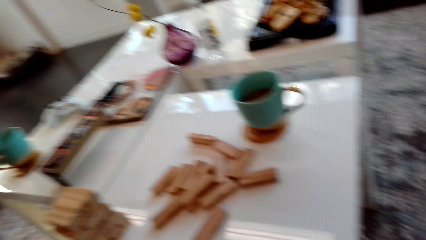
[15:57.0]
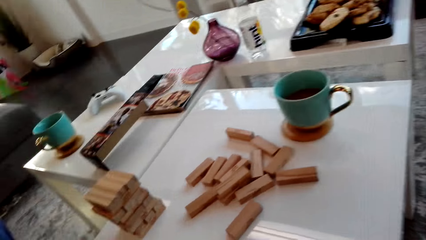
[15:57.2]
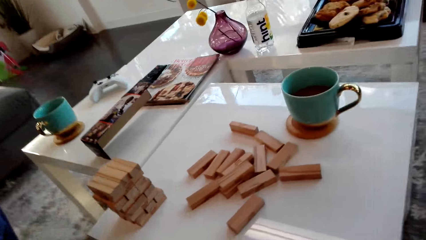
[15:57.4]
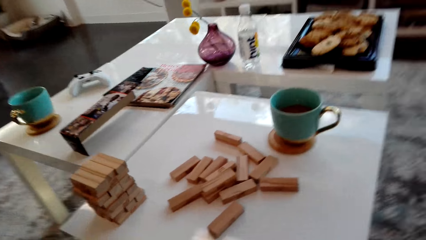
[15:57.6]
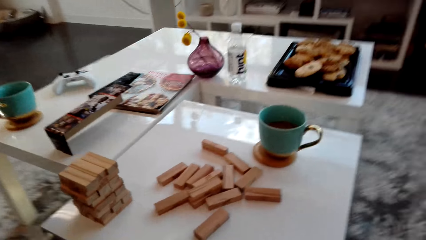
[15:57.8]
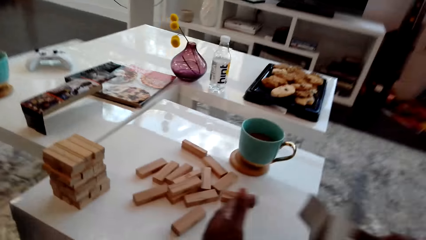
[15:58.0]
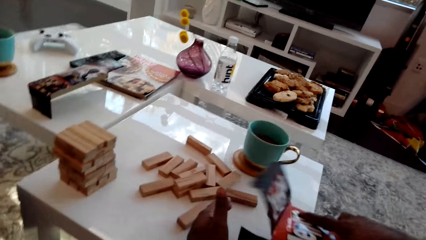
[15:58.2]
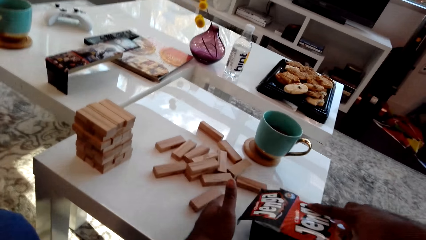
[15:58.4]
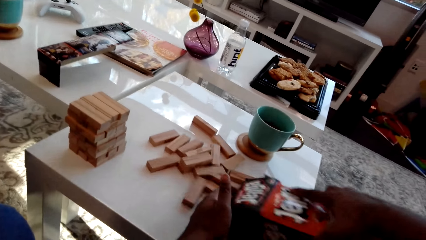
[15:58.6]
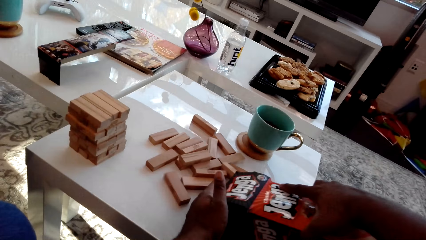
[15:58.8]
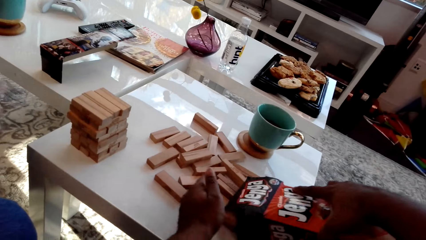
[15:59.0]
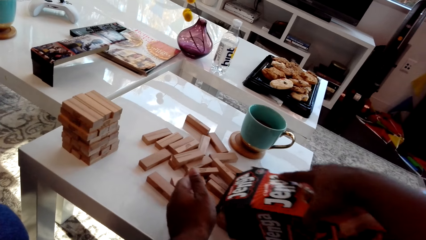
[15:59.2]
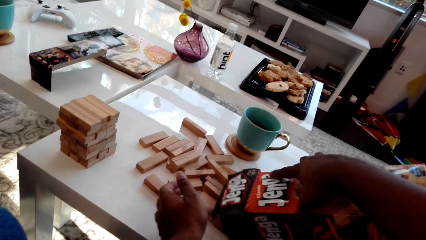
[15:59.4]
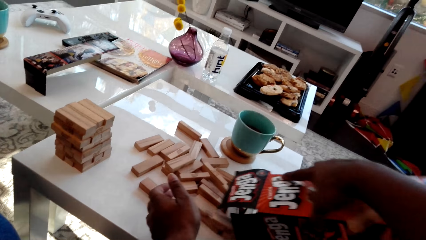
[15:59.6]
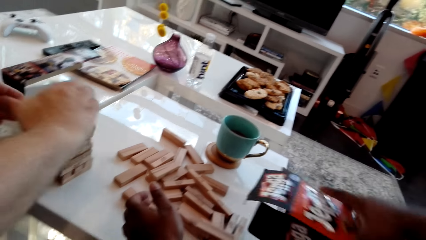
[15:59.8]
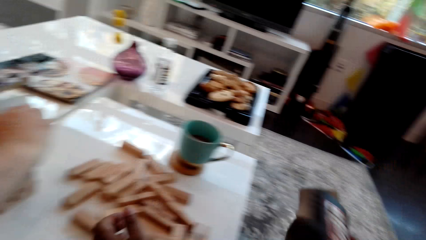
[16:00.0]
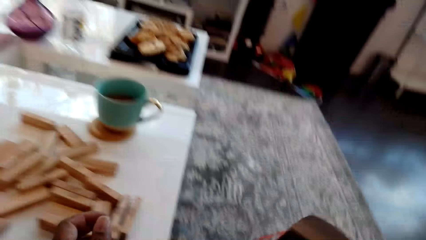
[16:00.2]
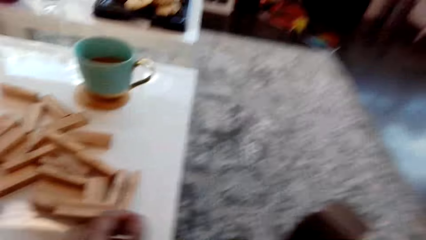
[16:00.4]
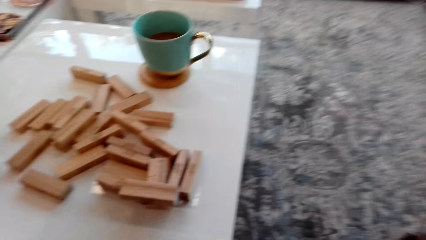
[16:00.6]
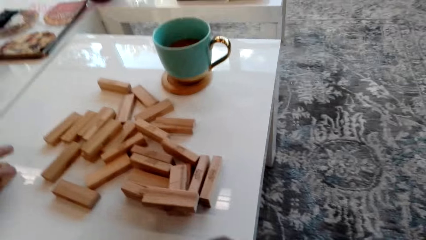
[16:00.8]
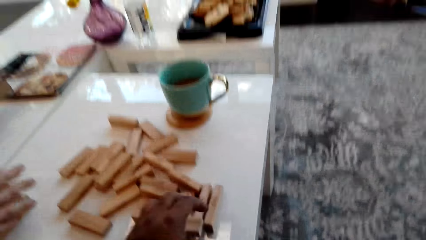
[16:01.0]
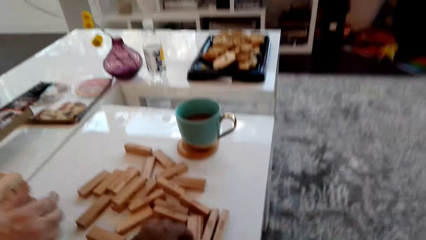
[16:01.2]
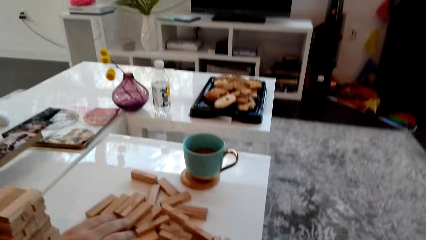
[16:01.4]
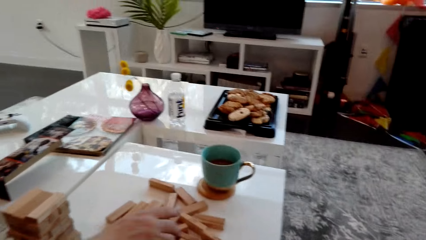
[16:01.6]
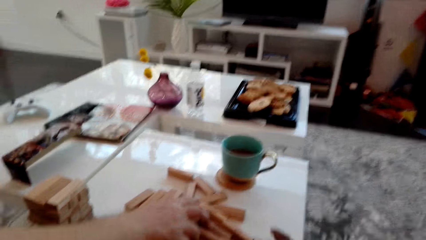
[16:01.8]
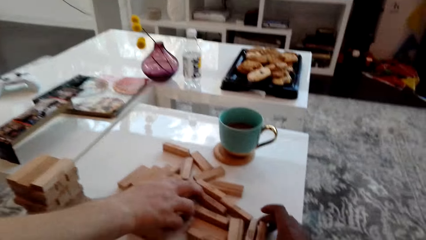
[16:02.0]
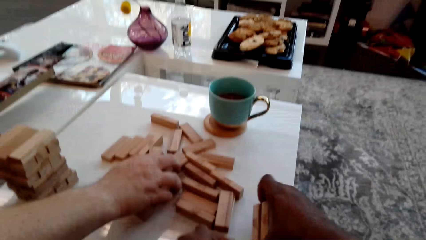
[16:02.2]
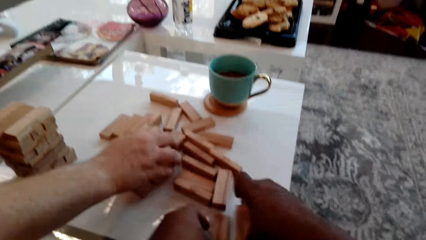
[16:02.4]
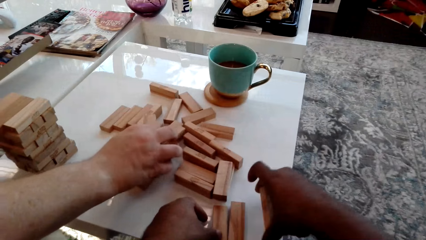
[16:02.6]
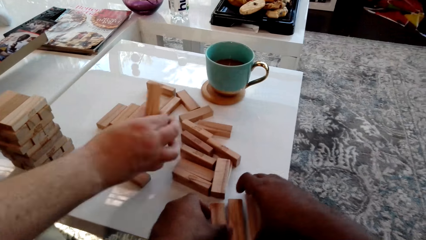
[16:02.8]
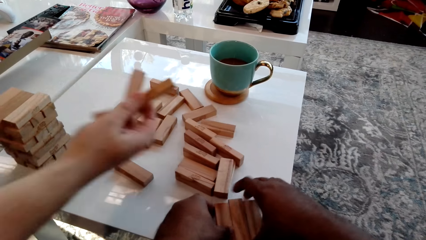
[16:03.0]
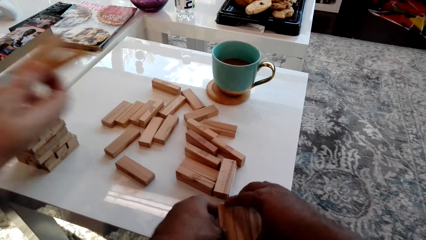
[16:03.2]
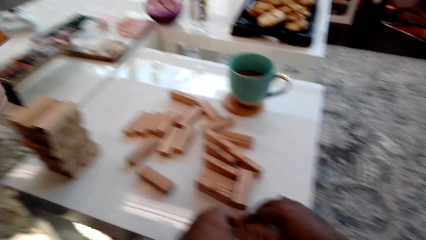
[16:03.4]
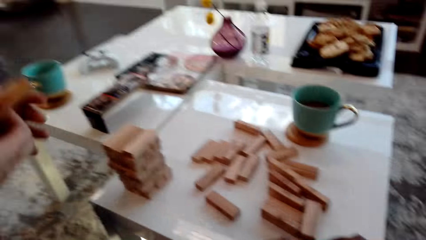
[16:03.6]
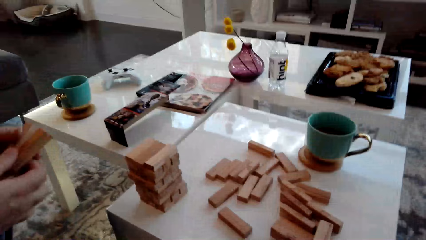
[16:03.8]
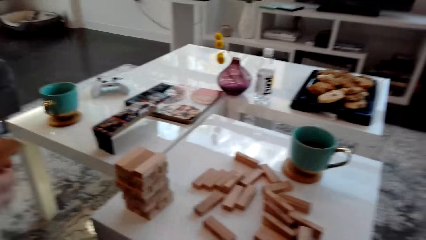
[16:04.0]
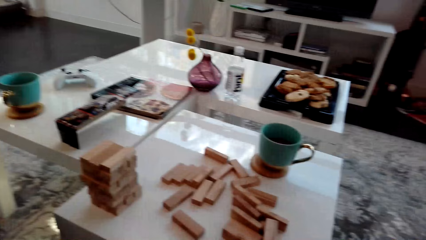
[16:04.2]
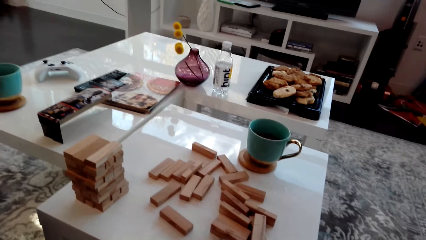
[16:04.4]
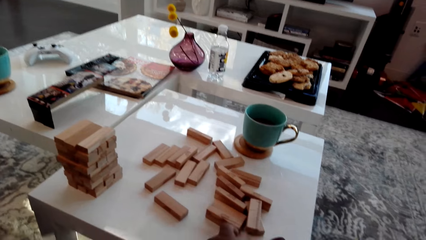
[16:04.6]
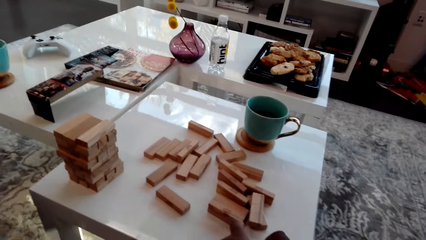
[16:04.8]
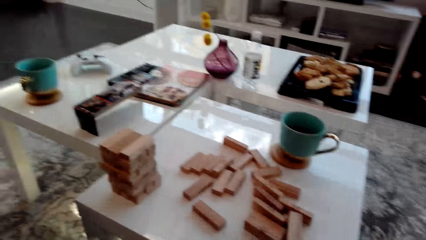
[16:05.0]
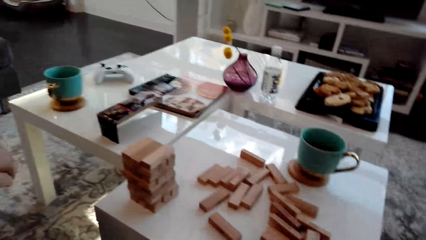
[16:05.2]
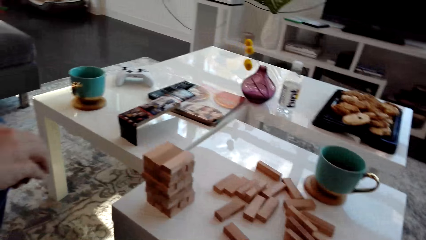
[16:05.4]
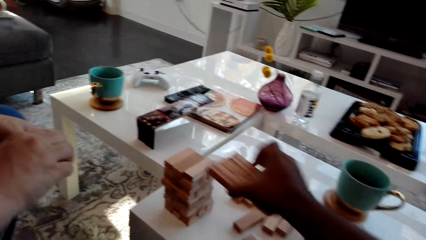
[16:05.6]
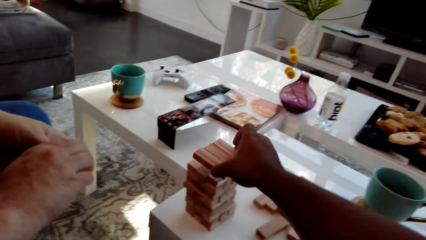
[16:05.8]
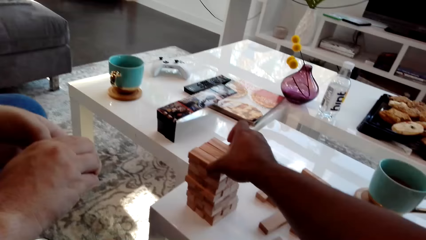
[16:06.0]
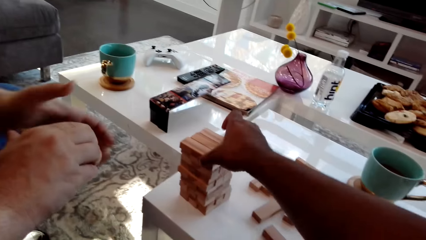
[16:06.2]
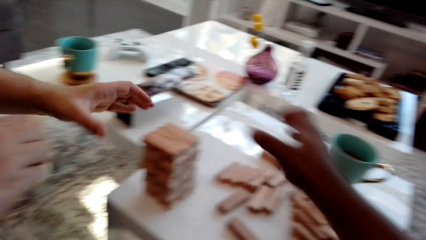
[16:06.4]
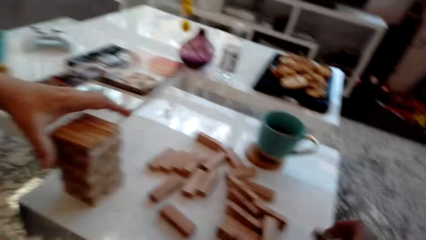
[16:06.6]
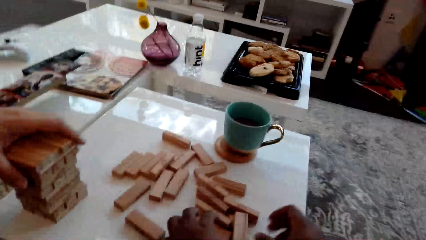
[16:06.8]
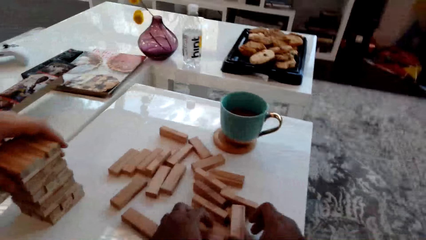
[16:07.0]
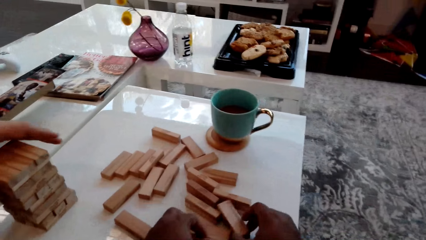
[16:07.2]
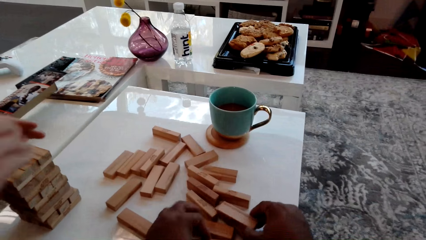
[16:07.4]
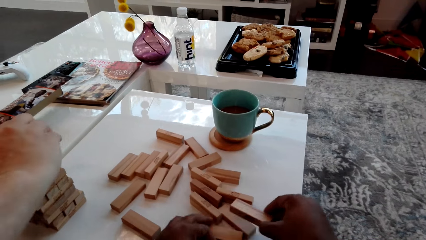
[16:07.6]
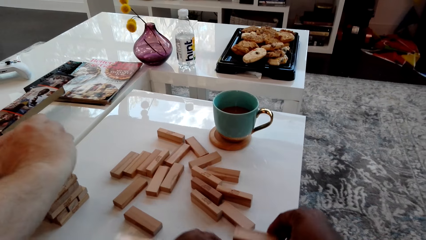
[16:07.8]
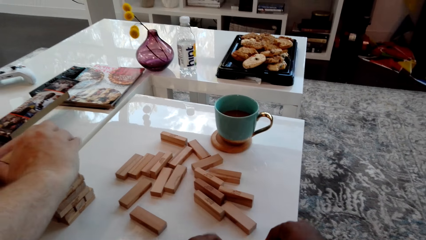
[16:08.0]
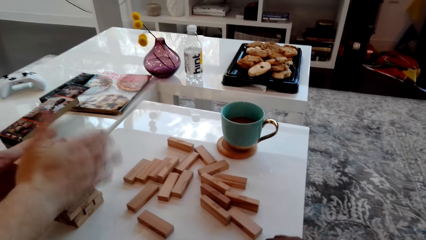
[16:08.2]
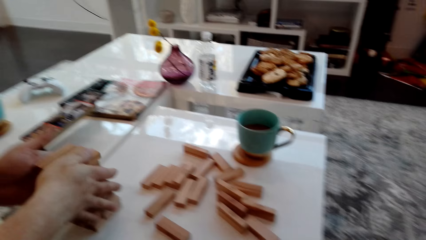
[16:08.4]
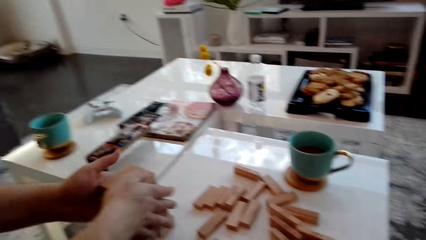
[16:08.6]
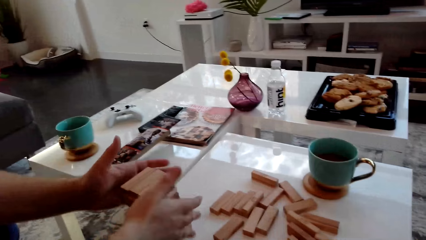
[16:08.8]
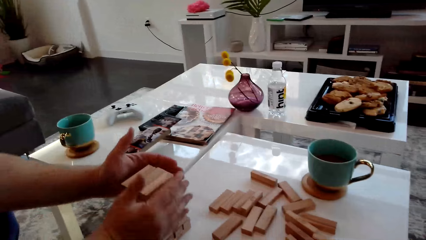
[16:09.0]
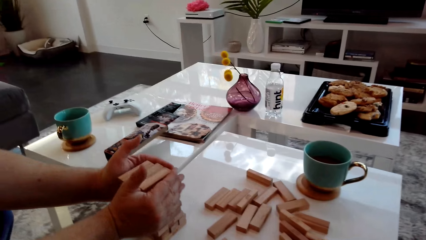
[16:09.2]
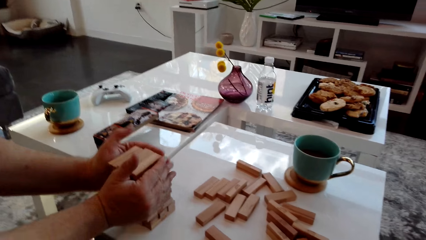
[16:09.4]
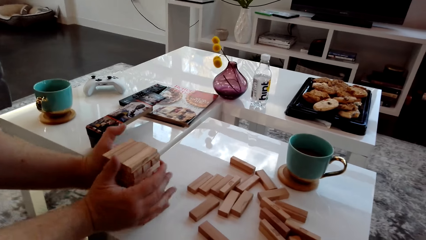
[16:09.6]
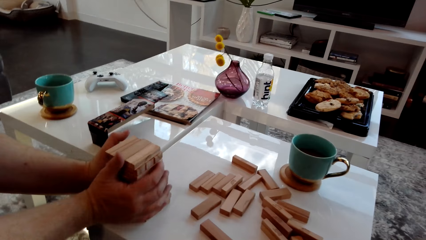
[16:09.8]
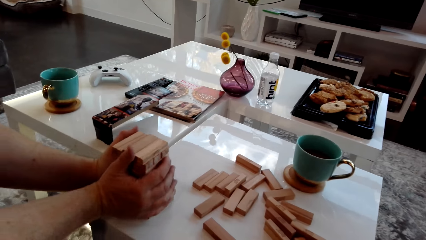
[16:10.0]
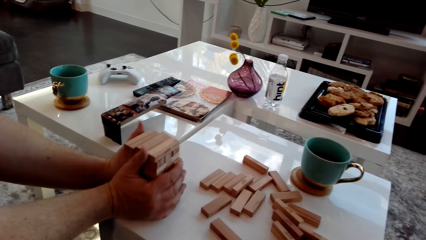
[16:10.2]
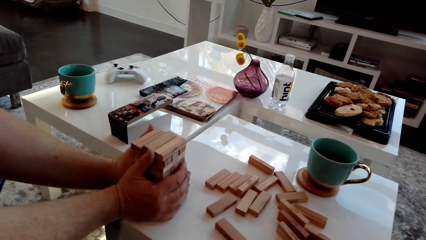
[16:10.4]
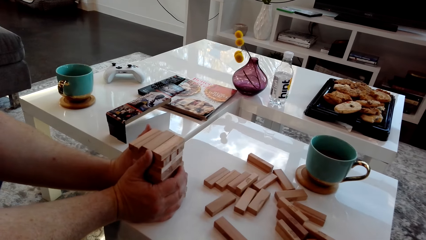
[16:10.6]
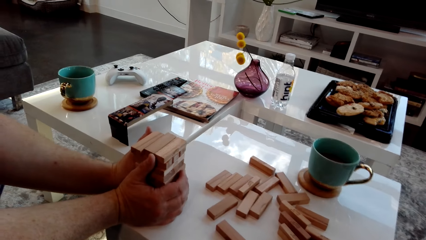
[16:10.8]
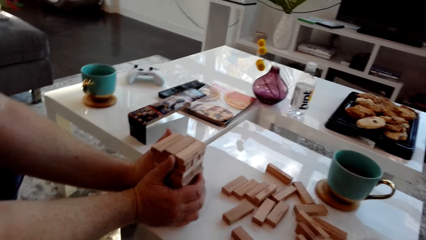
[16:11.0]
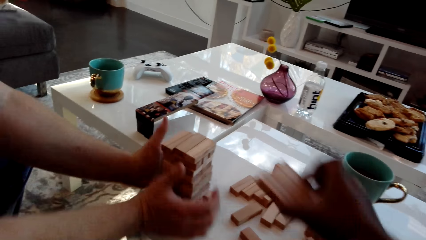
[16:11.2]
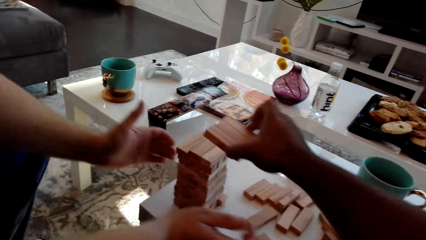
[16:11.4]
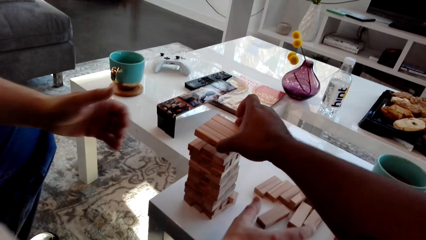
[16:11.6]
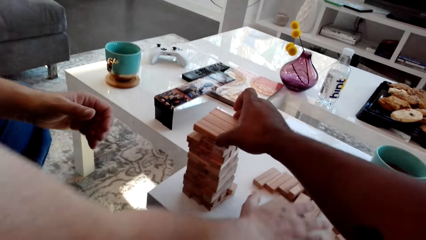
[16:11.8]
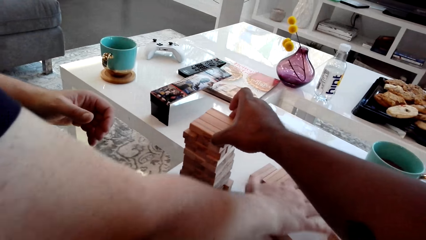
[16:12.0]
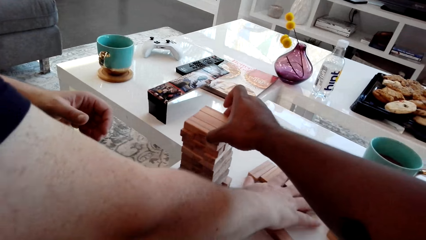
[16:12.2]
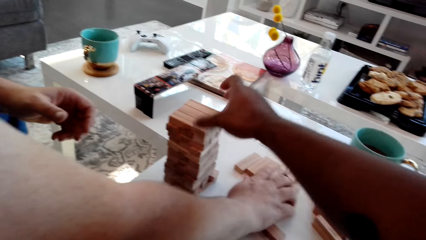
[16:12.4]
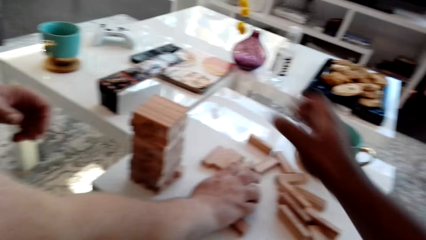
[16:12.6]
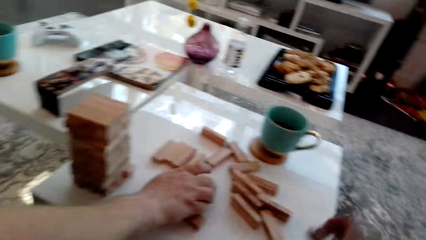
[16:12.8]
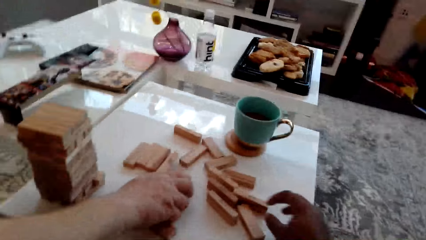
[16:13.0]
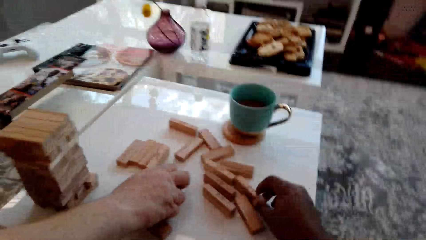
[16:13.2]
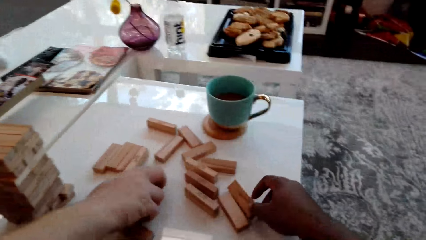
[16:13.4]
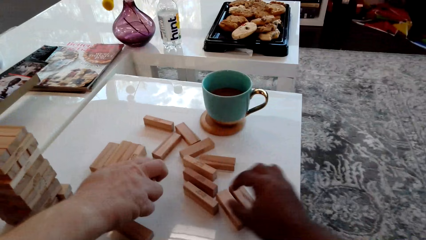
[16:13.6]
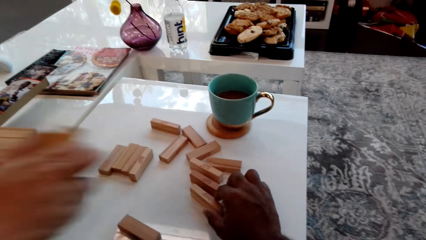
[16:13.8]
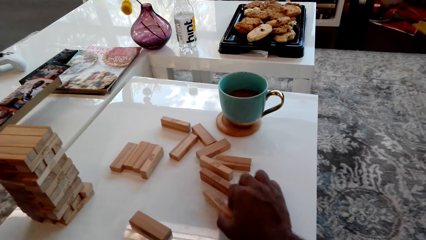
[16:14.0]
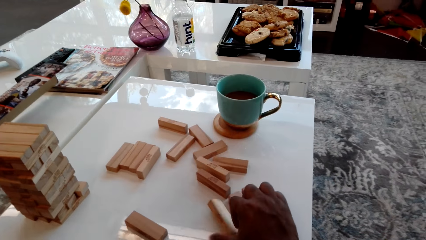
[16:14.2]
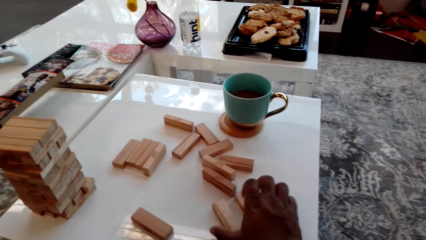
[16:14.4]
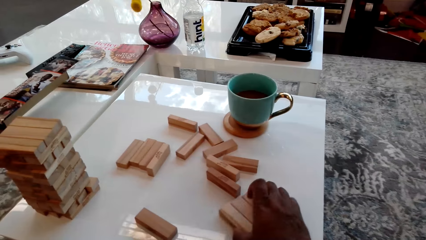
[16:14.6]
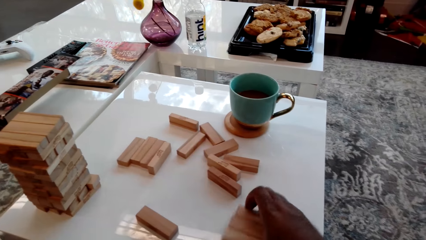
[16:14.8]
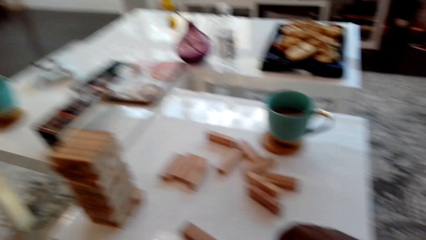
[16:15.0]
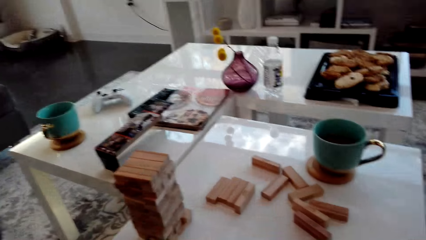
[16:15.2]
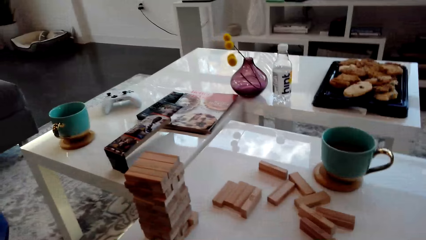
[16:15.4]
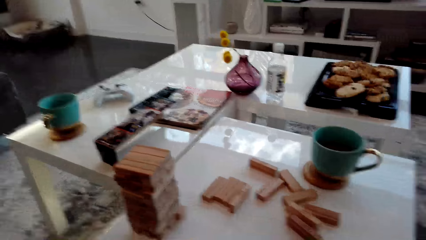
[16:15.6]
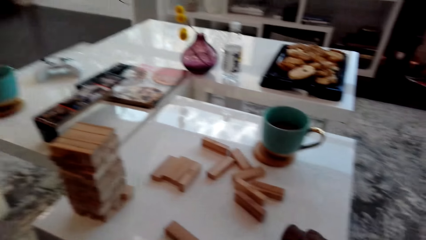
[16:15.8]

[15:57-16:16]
The camera wearer picks up a box of wooden blocks from the floor, spills the wooden blocks on the table, and puts the box of wooden blocks on the floor. The man takes a wooden block from the table. The camera wearer places the wooden blocks on the block tower and arranges the blocks. The man arranges the blocks and places the wooden block on the block tower. The camera wearer takes a wooden block from the table. The man aligns the block tower. The camera wearer places the wooden blocks on the block tower. The man takes a wooden block from the table. The camera wearer takes a wooden block from the table.
